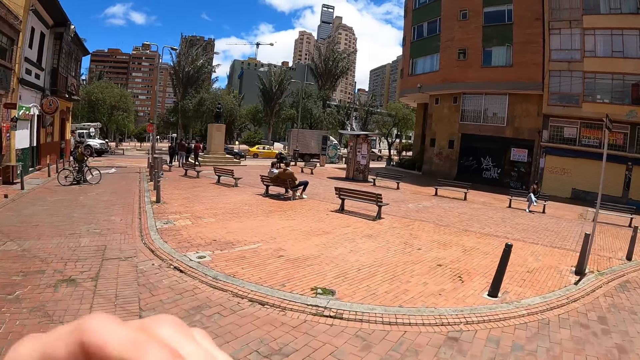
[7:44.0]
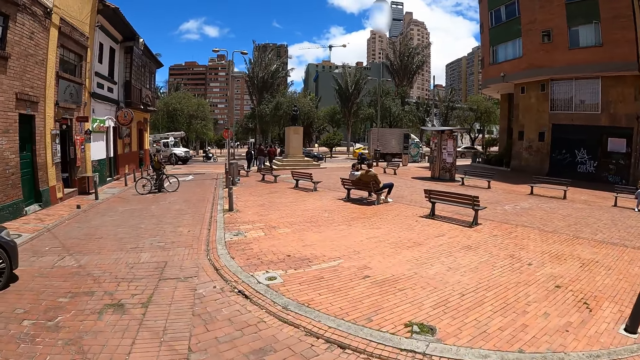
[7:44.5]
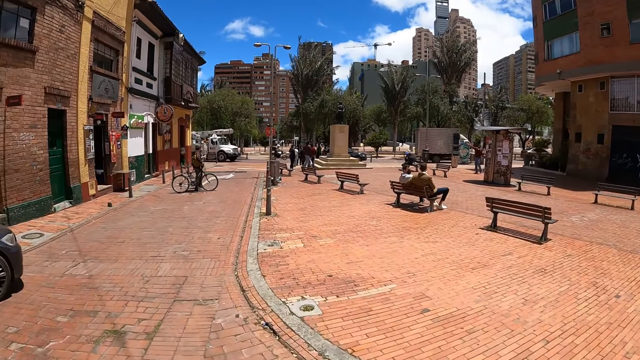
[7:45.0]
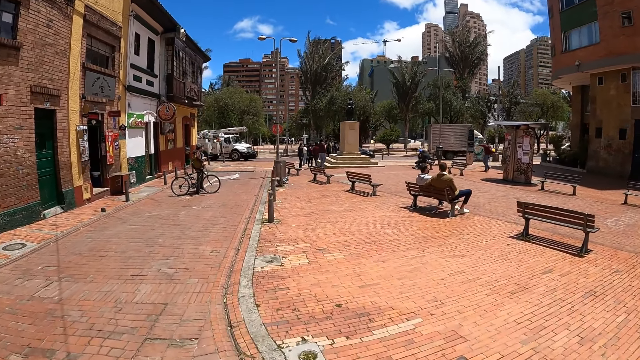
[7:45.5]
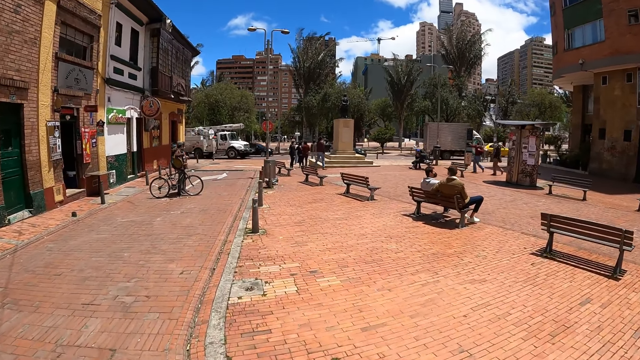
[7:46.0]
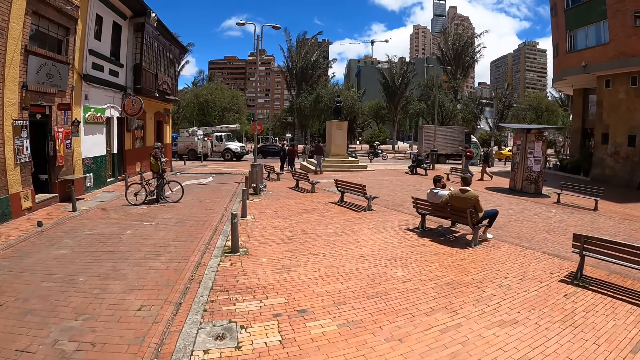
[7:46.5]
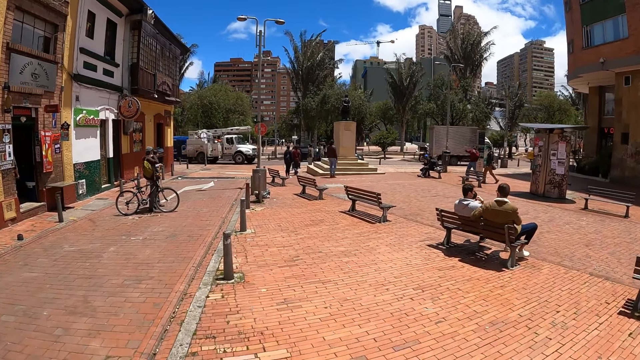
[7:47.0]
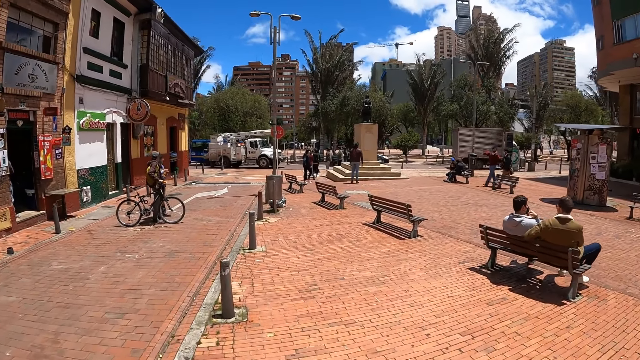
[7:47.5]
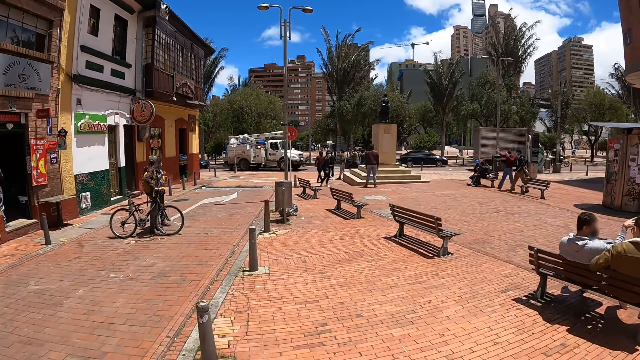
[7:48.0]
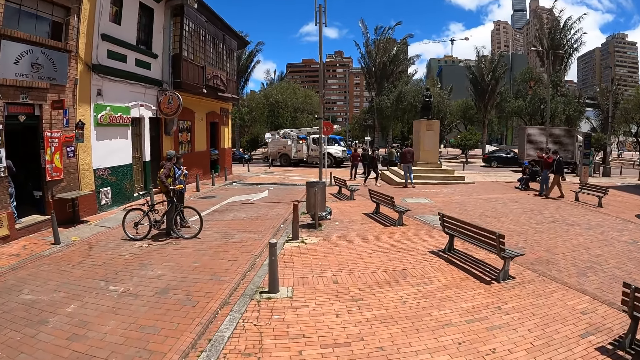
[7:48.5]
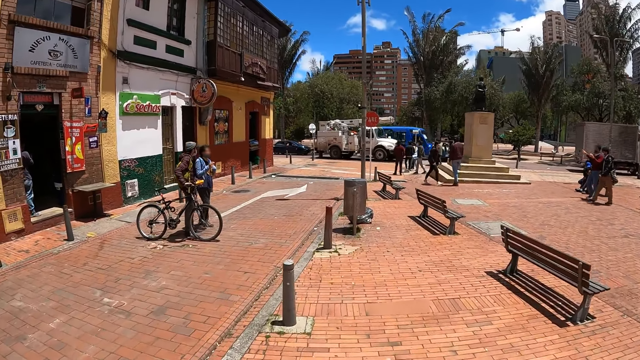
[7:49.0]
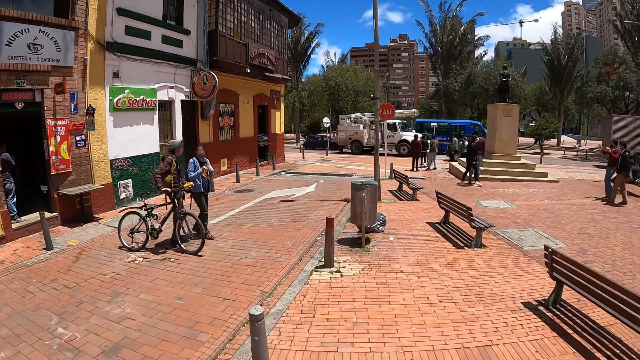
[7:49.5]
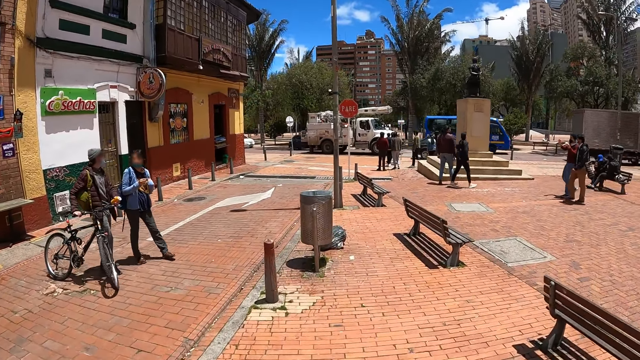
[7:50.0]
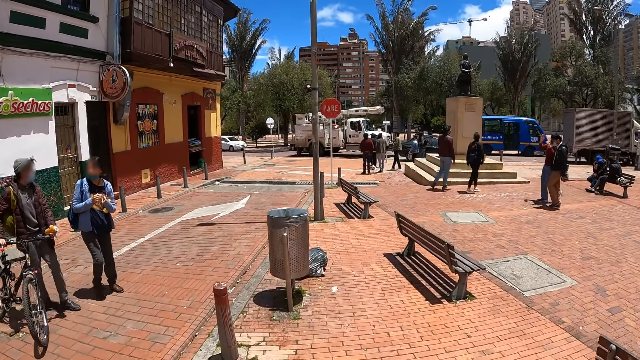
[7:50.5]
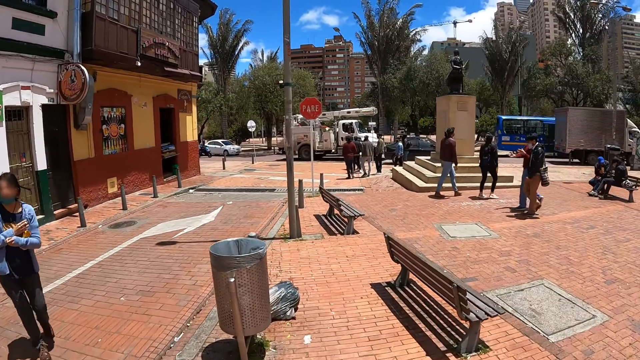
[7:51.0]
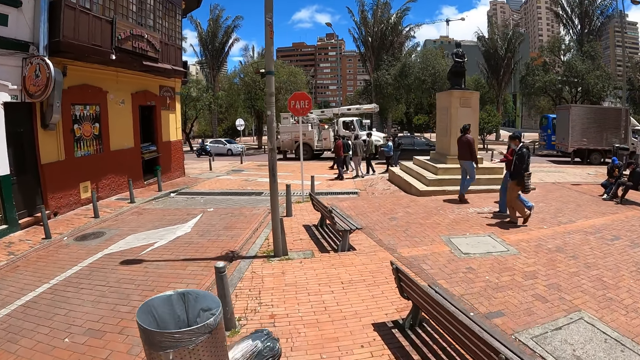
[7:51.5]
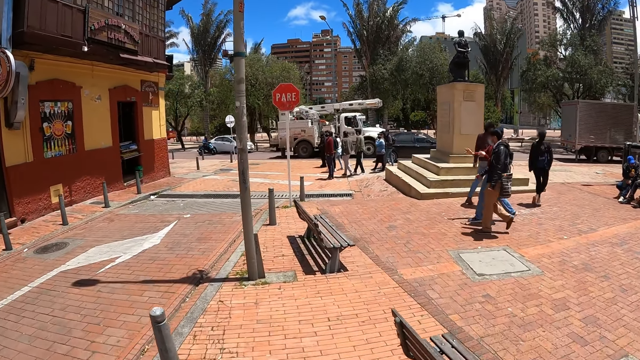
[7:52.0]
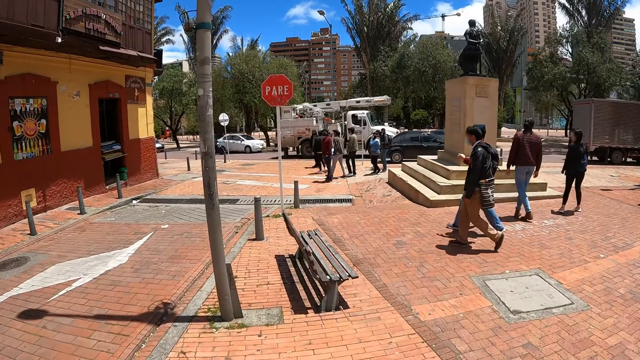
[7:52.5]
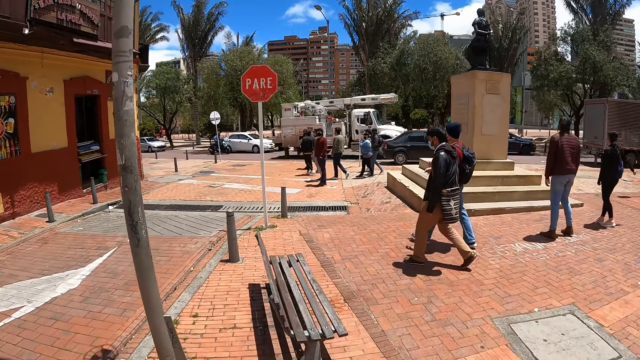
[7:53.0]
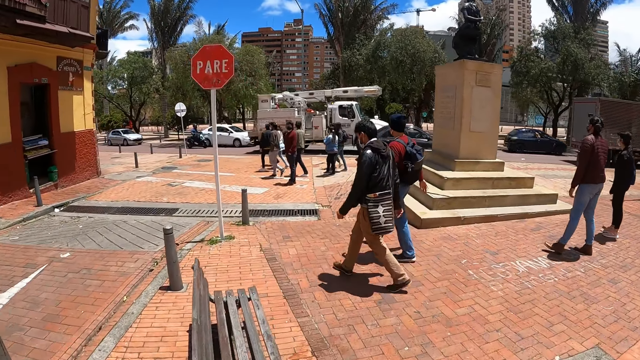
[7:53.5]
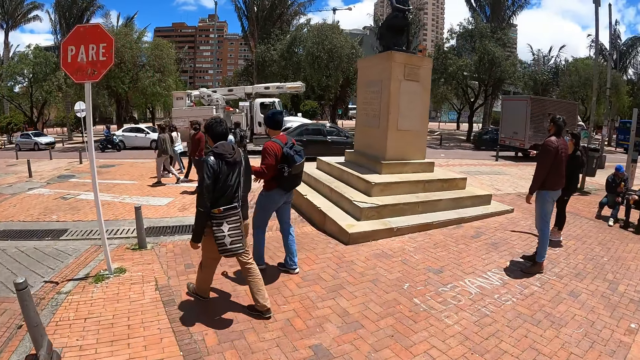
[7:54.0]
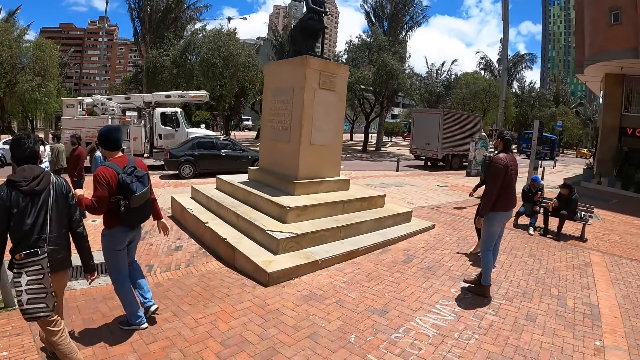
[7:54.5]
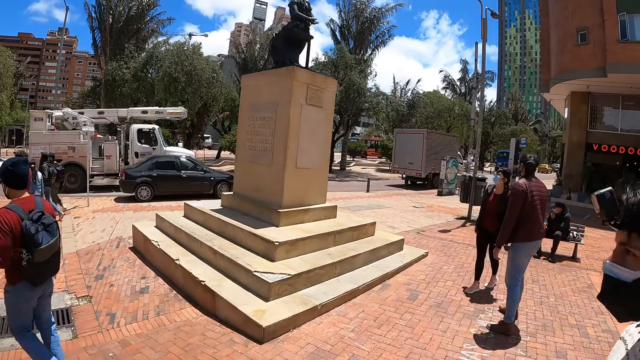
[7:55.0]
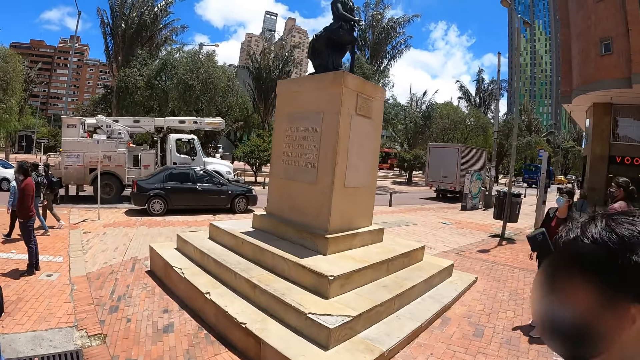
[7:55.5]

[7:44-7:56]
A man walks around. Another man walks around. A woman walks around. Another man walks around. The woman looks at a monument. The third man looks at the monument.

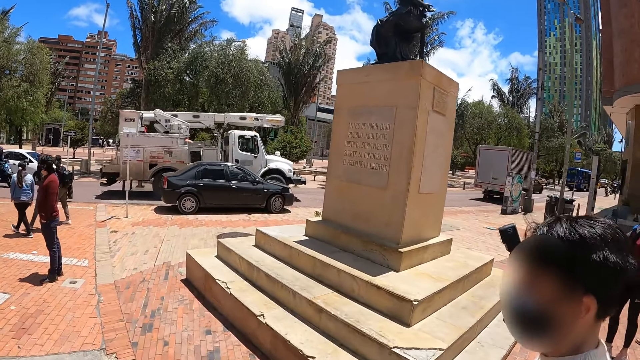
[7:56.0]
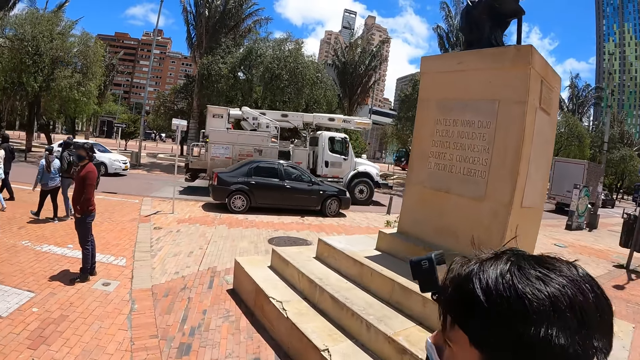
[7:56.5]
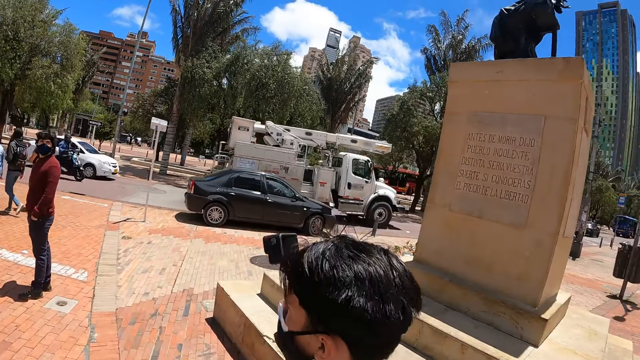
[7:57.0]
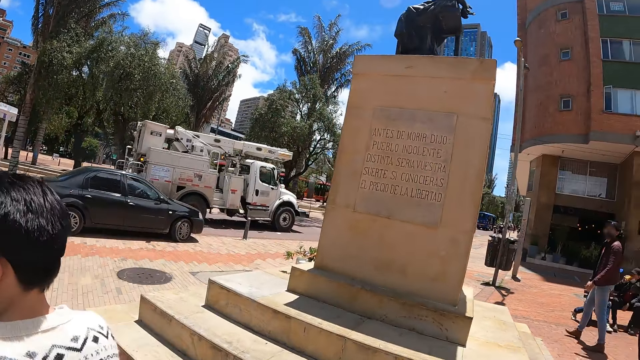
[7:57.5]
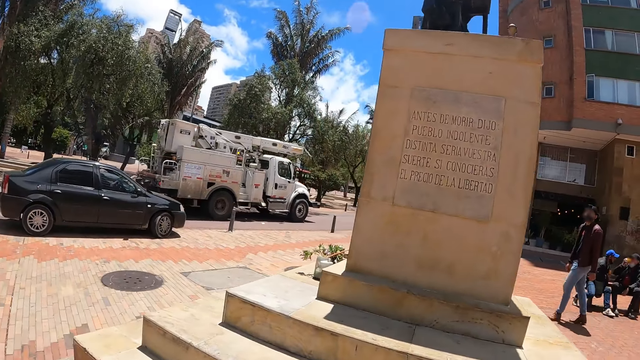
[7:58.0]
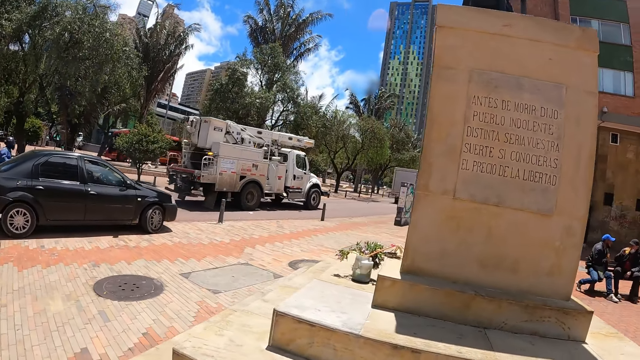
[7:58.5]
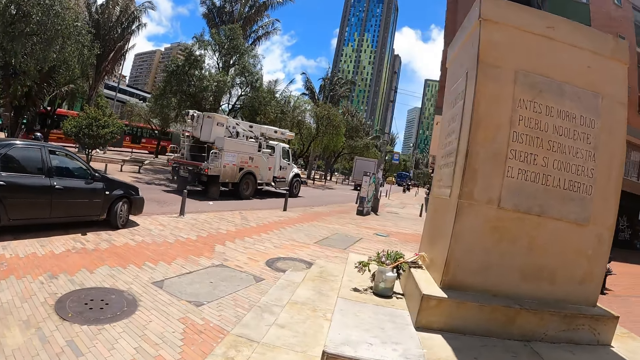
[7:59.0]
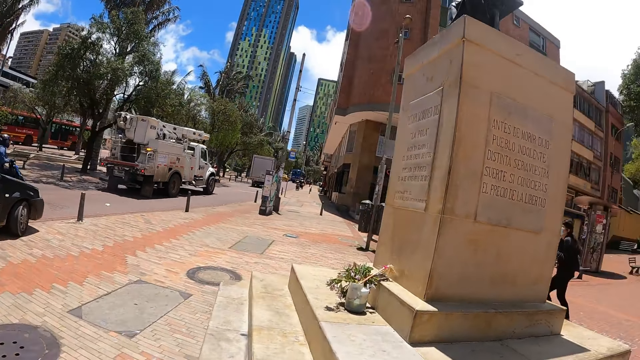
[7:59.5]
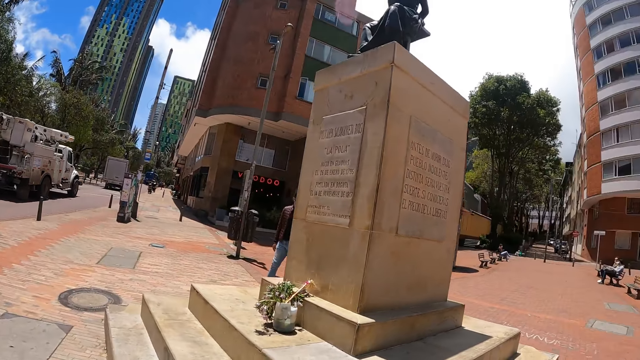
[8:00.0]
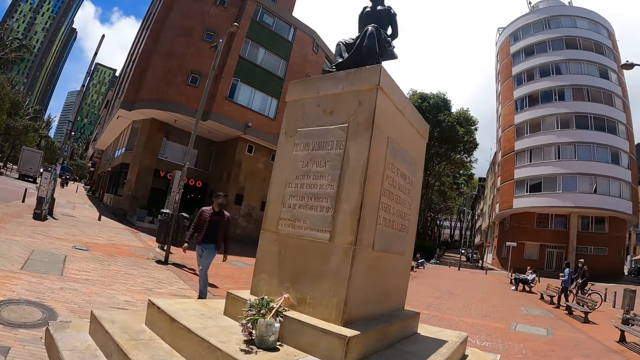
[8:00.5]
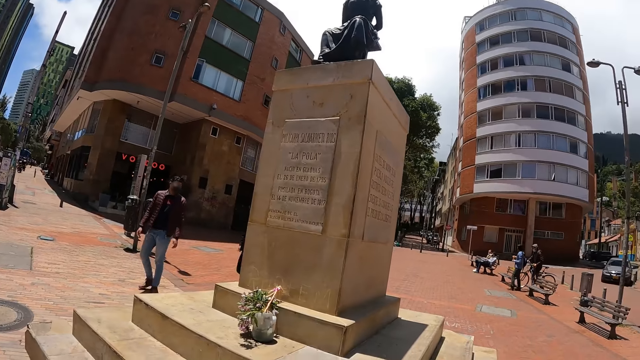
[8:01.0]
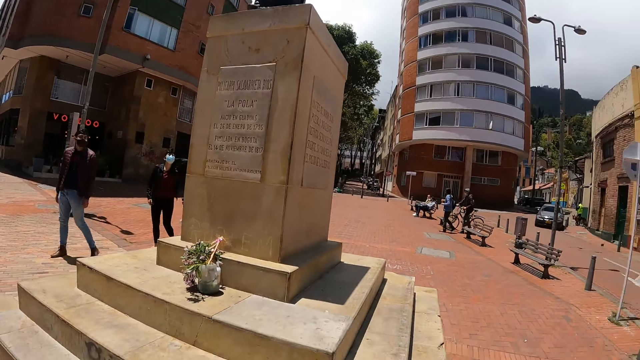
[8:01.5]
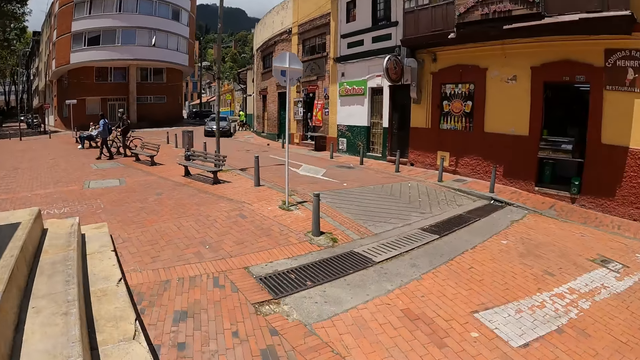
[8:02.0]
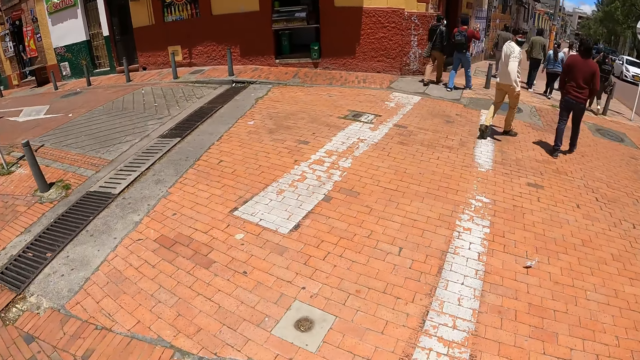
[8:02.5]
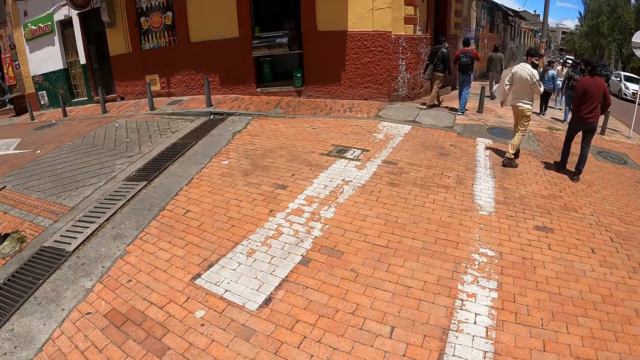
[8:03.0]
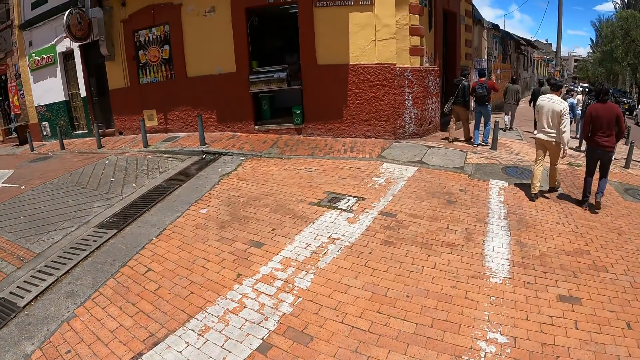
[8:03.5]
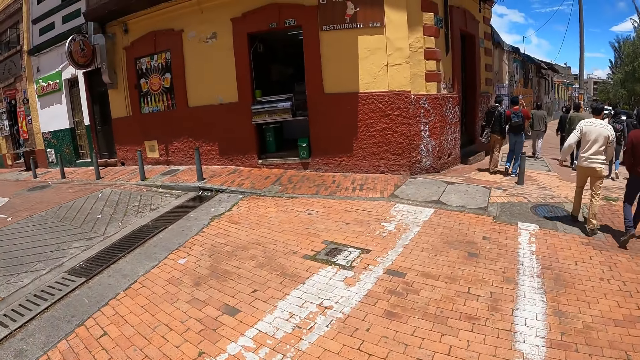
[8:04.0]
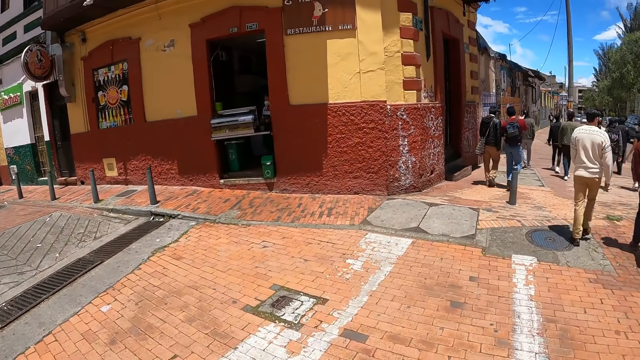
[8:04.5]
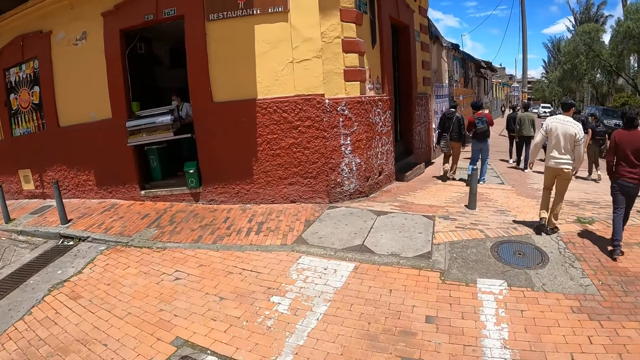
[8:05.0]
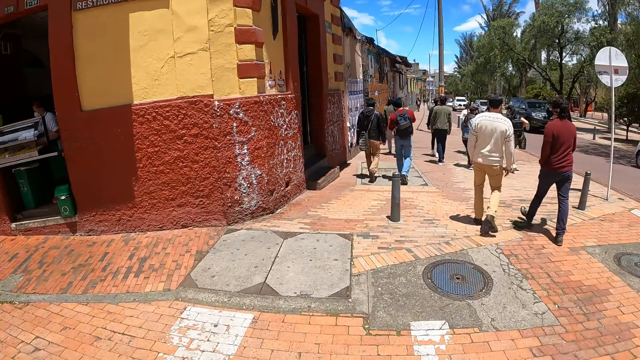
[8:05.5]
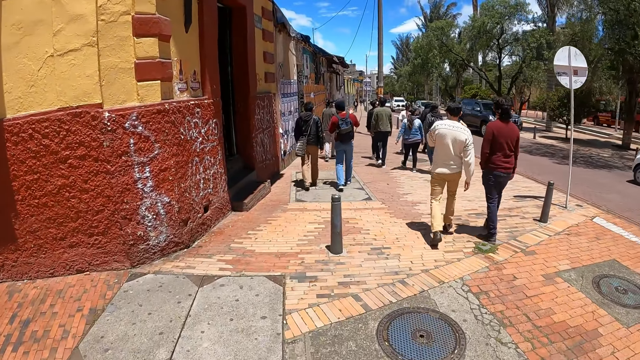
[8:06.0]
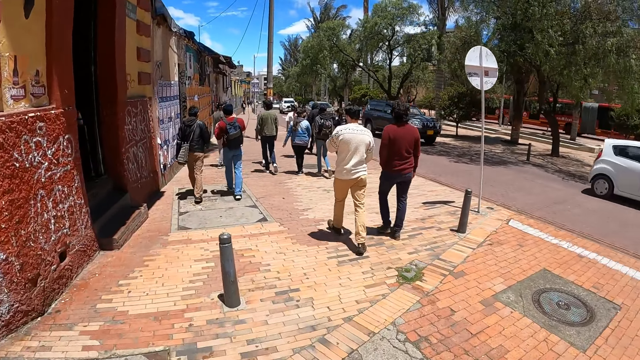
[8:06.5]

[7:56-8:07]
A man walks around. A woman walks around. The camera wearer turns around.
